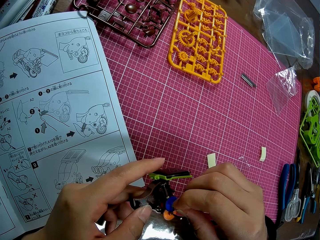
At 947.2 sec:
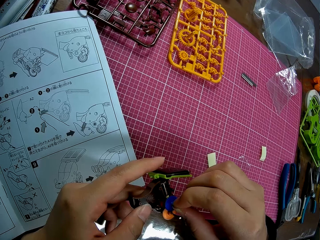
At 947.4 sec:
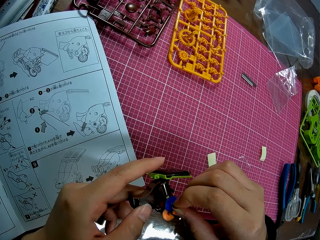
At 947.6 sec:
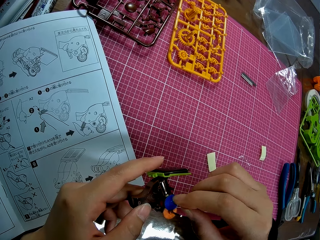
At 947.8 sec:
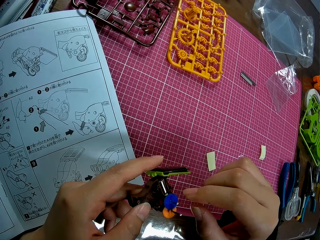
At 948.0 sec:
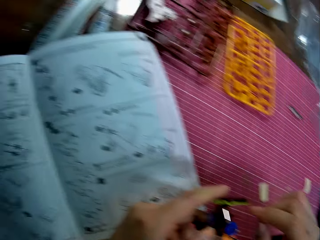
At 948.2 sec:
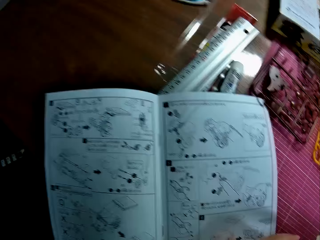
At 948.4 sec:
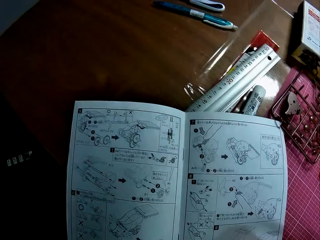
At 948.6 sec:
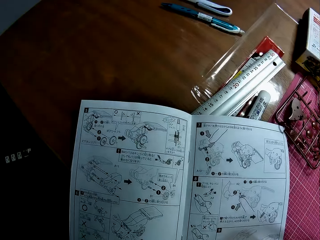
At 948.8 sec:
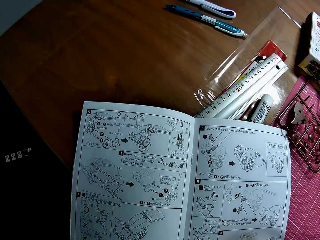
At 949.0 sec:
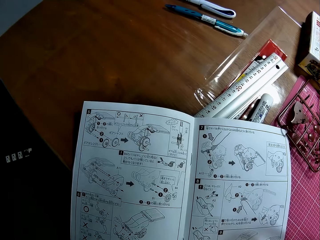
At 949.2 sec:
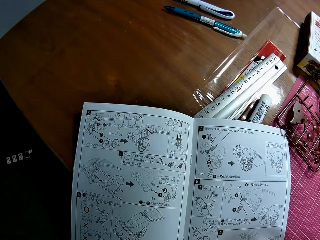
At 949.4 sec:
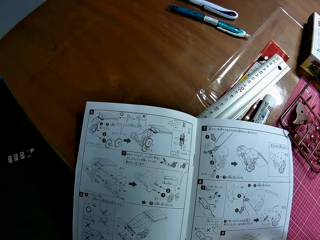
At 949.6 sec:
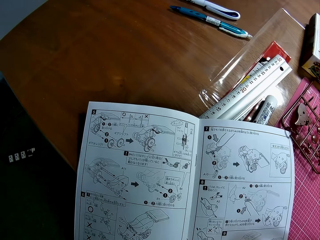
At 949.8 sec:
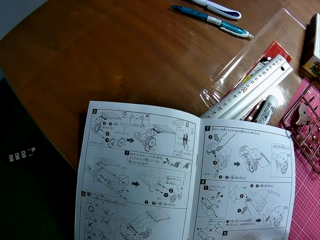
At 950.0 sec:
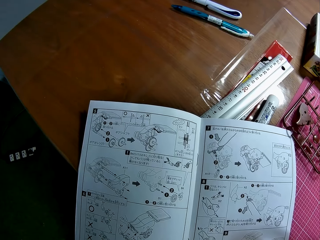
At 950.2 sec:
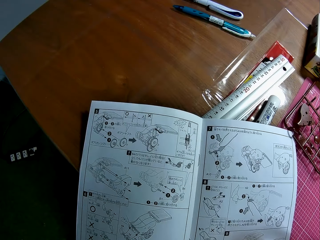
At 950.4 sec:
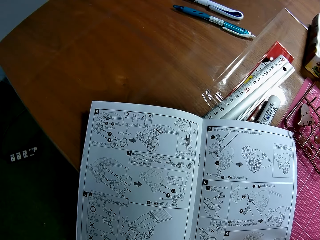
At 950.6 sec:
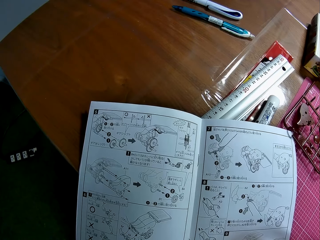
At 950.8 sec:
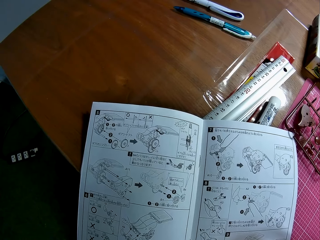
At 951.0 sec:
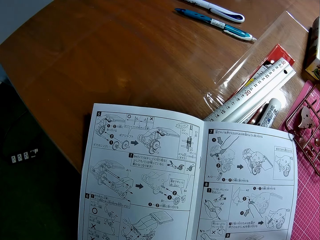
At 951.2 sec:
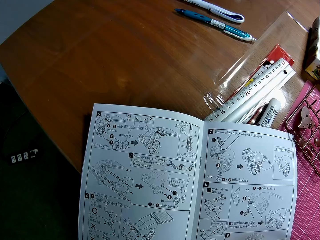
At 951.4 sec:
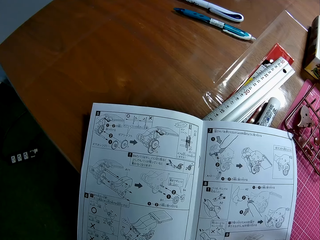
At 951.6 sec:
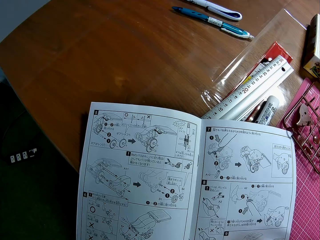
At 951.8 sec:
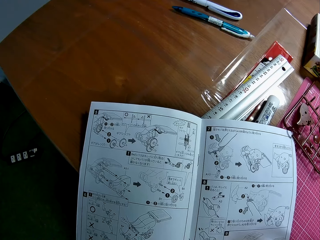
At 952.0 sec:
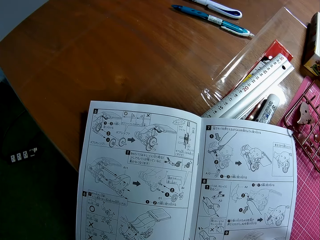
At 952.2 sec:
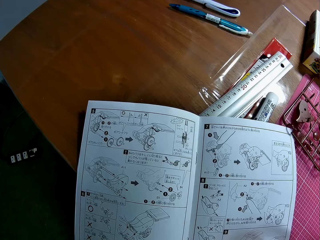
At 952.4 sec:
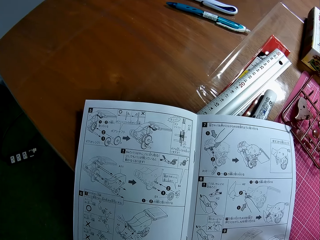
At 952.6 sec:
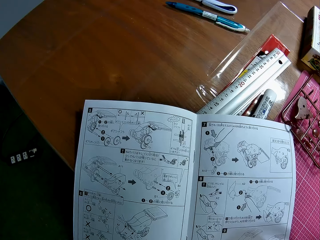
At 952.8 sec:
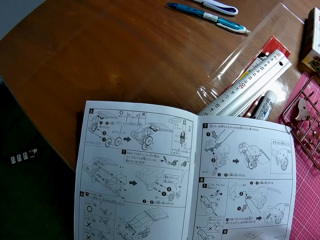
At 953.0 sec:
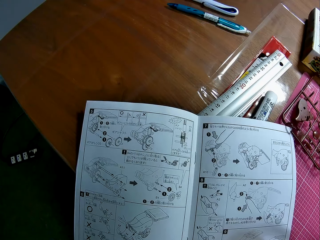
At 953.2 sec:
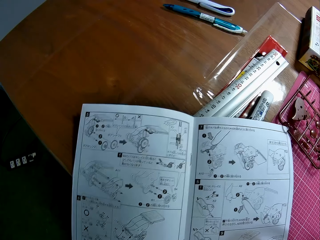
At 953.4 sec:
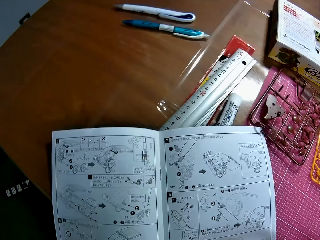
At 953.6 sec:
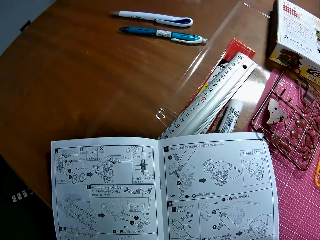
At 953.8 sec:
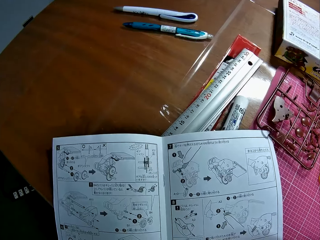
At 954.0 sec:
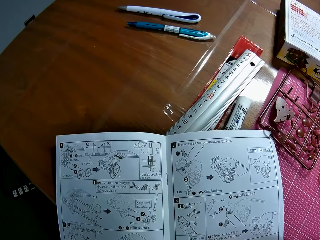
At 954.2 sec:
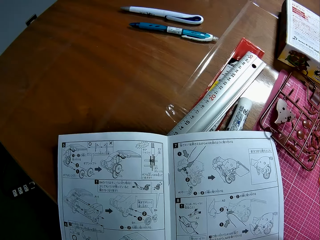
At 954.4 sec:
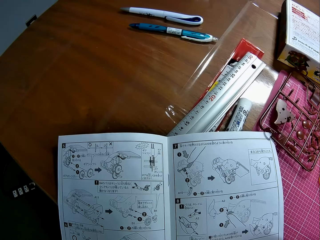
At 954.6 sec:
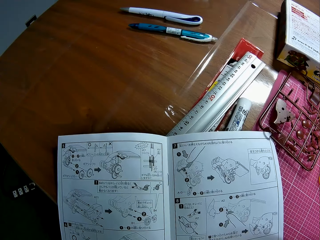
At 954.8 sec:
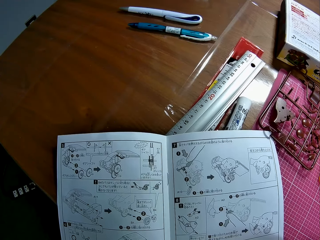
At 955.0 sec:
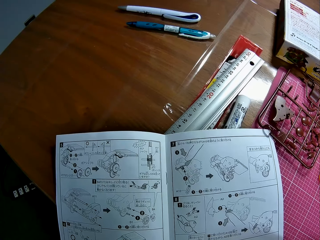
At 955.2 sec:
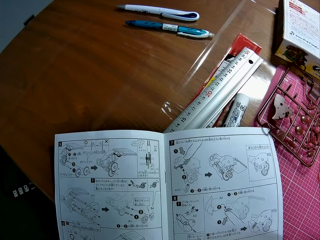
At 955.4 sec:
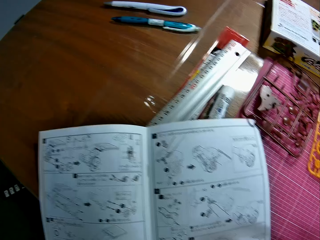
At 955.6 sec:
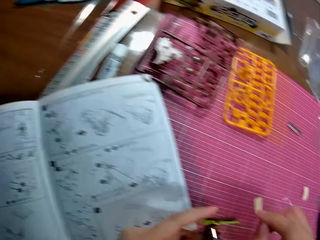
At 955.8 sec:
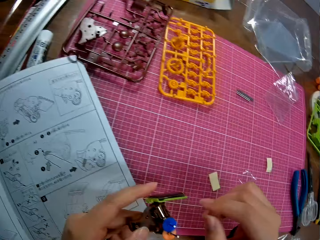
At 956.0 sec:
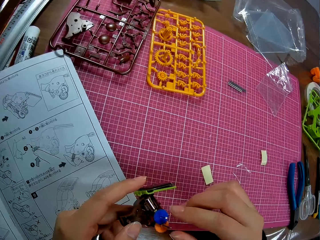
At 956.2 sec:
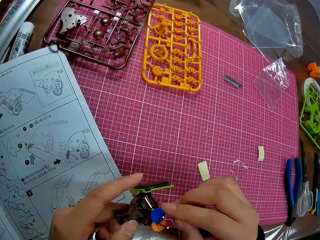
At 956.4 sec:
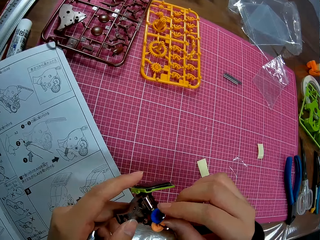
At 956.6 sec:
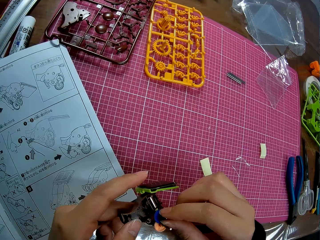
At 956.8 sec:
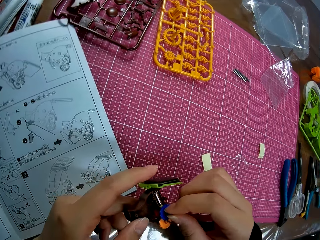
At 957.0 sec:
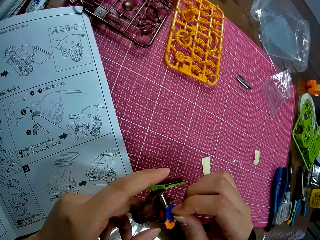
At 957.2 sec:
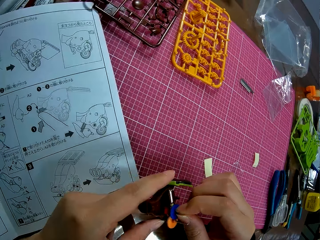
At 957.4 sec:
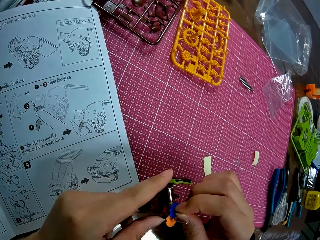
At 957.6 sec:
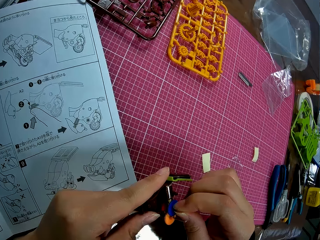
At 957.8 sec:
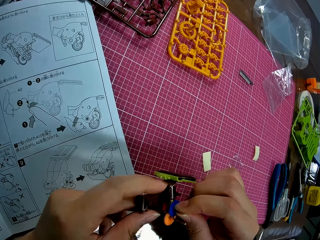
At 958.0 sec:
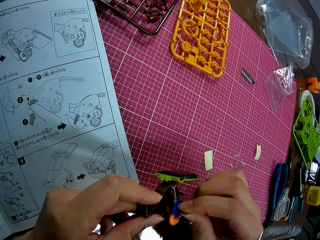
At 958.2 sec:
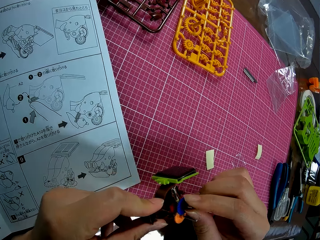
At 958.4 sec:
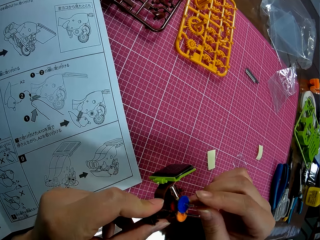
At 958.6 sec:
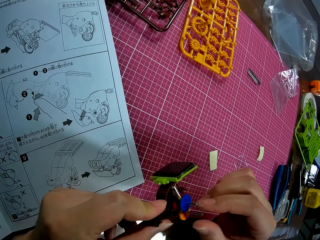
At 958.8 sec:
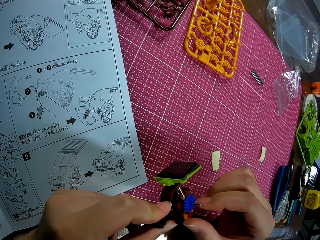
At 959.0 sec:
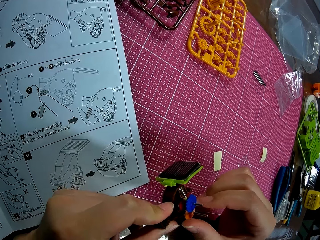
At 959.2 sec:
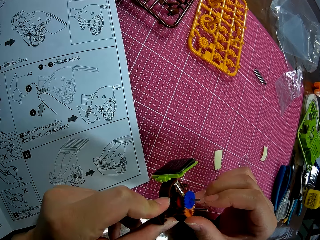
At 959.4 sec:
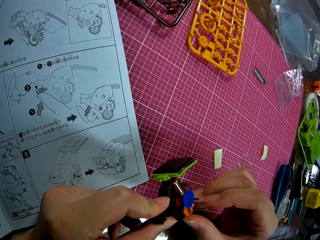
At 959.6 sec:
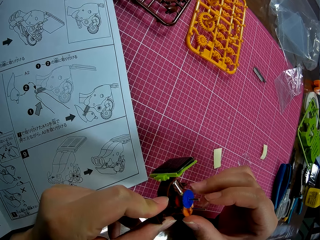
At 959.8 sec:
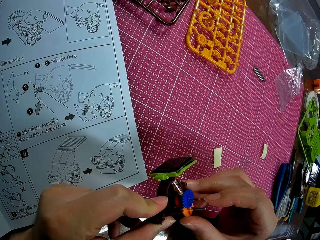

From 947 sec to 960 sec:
The camera wearer looks towards the instruction manual on the table briefly. He adjusts the mechanical model with his right hand. He holds the plastic gears.

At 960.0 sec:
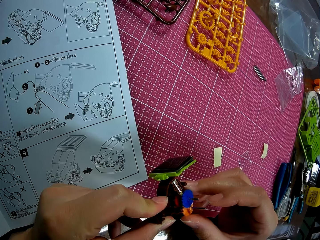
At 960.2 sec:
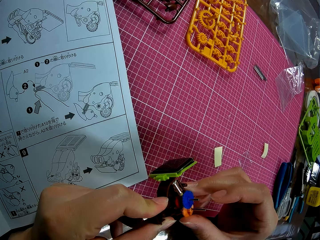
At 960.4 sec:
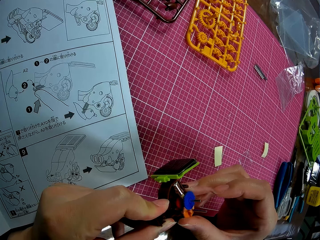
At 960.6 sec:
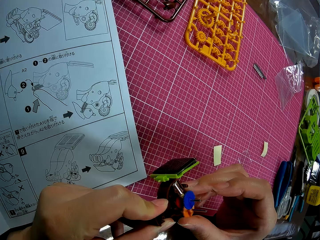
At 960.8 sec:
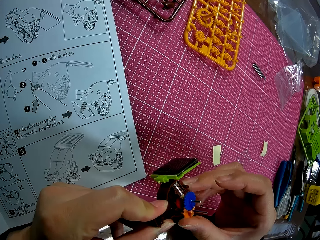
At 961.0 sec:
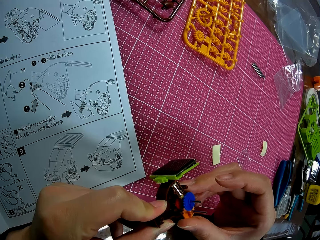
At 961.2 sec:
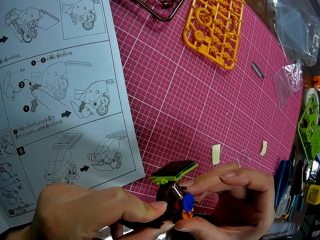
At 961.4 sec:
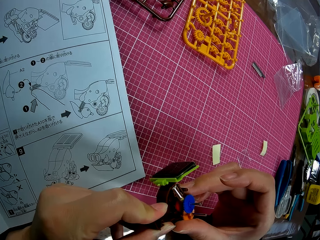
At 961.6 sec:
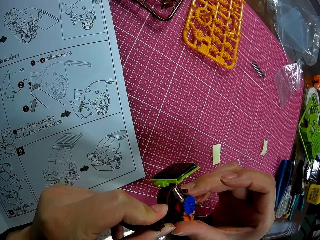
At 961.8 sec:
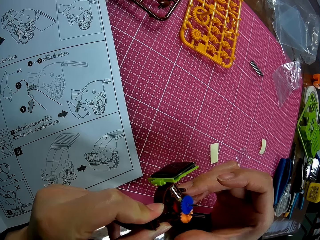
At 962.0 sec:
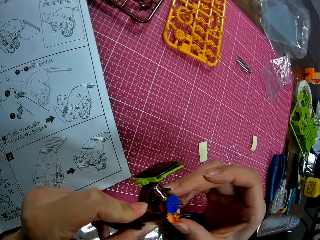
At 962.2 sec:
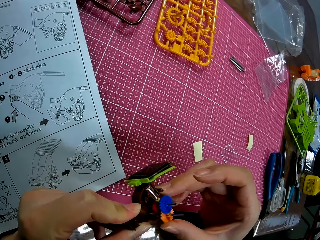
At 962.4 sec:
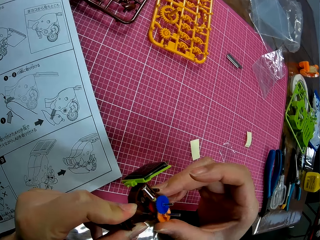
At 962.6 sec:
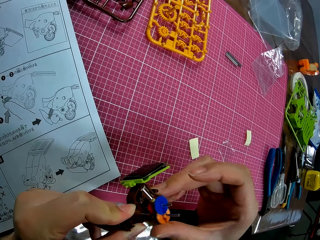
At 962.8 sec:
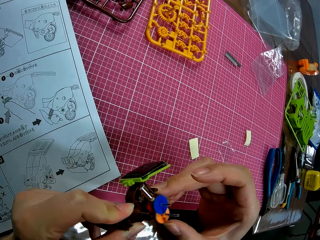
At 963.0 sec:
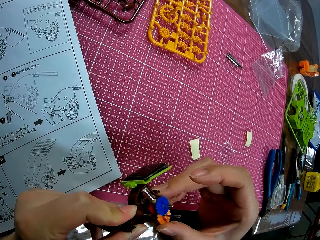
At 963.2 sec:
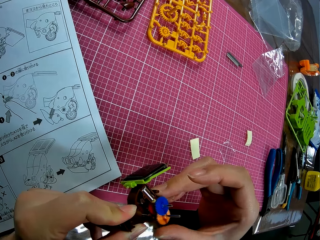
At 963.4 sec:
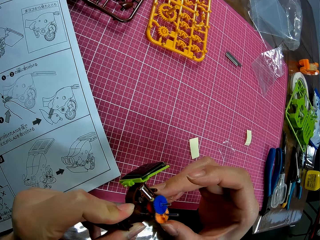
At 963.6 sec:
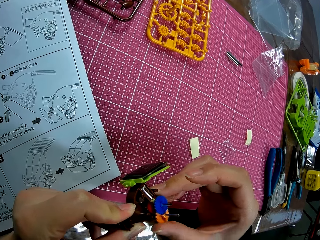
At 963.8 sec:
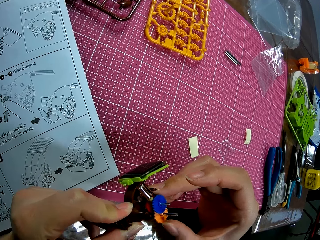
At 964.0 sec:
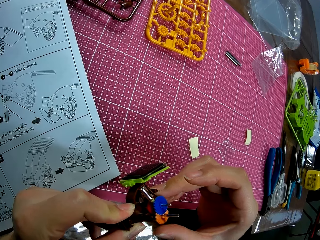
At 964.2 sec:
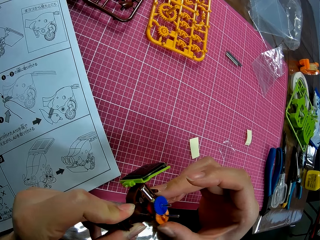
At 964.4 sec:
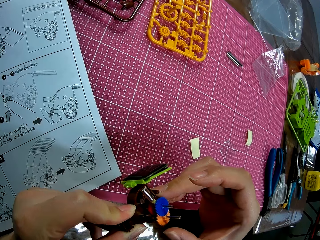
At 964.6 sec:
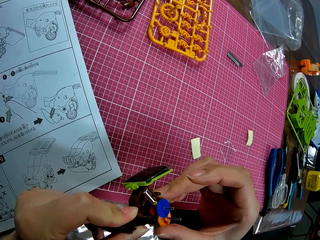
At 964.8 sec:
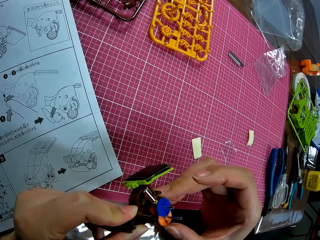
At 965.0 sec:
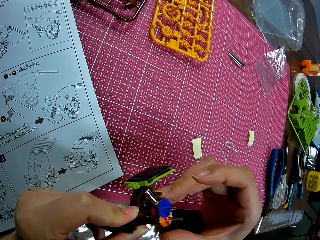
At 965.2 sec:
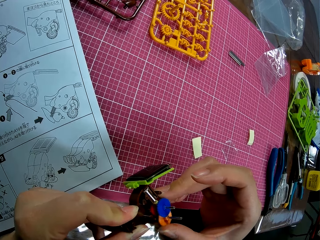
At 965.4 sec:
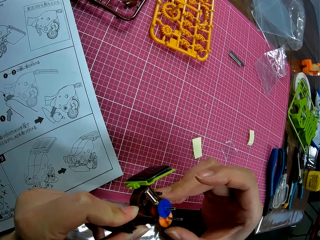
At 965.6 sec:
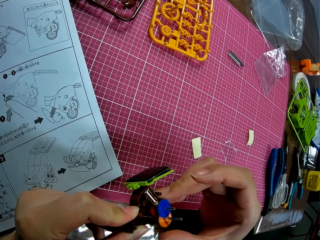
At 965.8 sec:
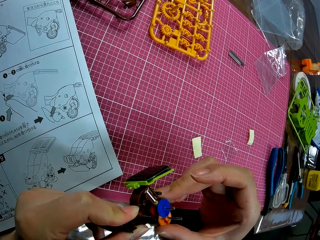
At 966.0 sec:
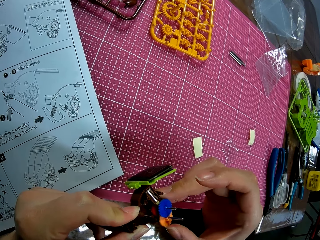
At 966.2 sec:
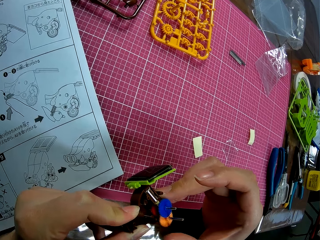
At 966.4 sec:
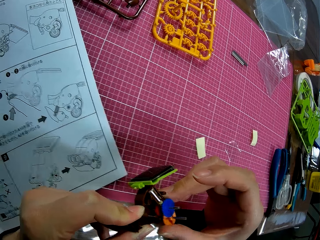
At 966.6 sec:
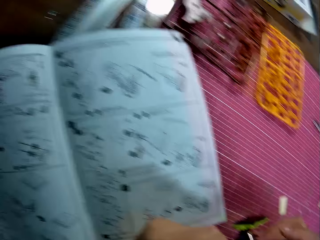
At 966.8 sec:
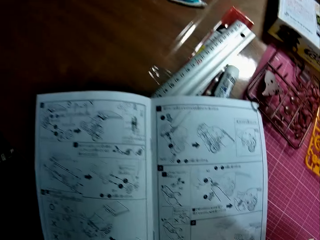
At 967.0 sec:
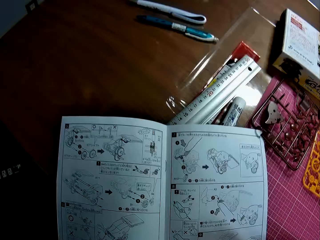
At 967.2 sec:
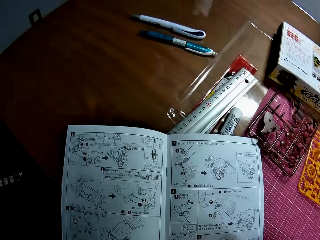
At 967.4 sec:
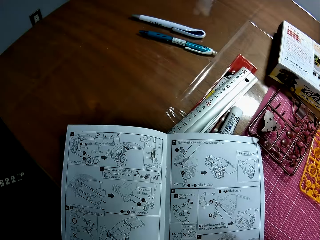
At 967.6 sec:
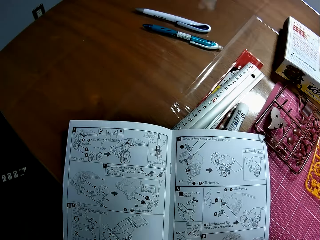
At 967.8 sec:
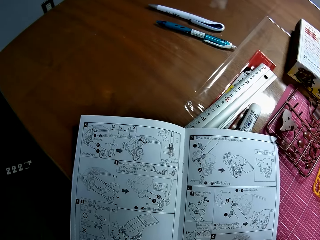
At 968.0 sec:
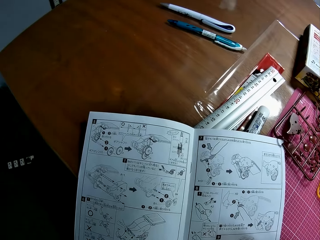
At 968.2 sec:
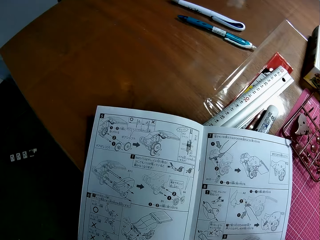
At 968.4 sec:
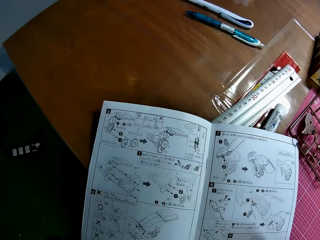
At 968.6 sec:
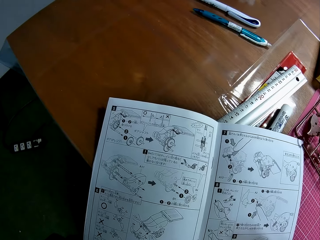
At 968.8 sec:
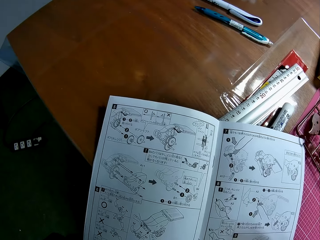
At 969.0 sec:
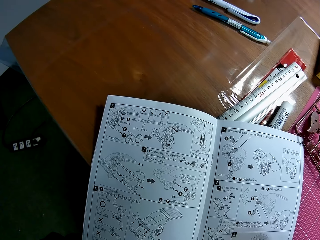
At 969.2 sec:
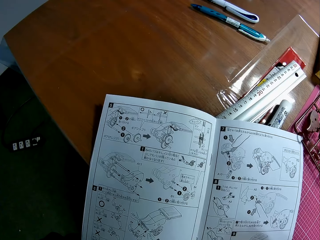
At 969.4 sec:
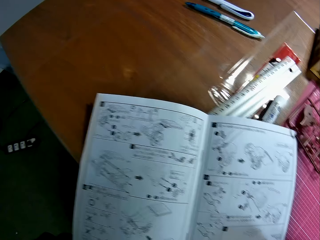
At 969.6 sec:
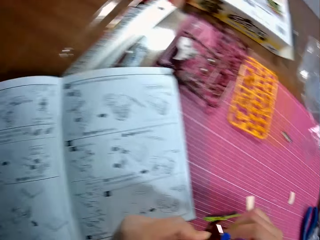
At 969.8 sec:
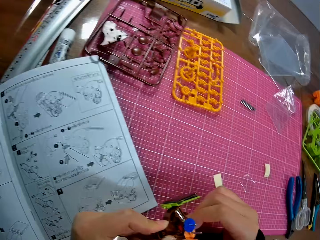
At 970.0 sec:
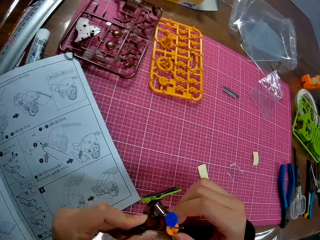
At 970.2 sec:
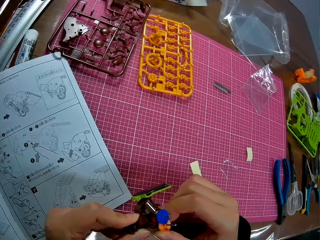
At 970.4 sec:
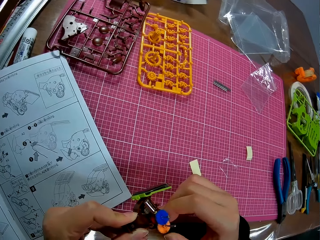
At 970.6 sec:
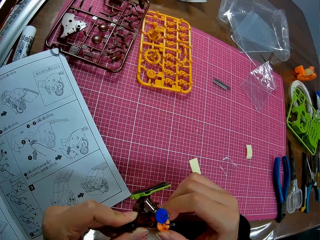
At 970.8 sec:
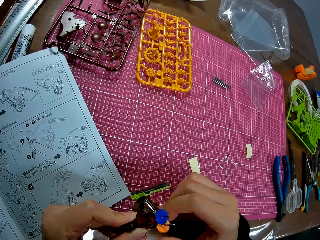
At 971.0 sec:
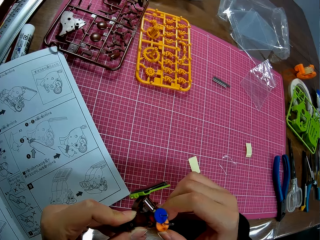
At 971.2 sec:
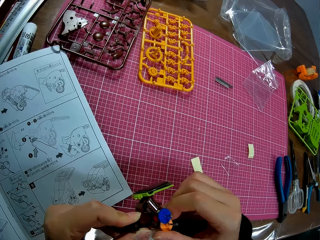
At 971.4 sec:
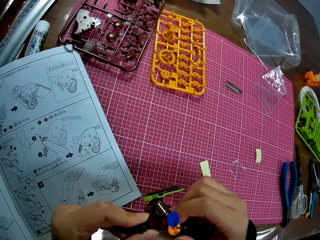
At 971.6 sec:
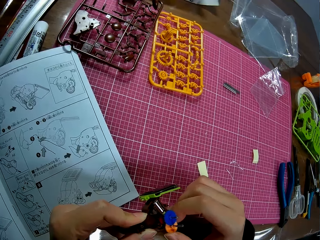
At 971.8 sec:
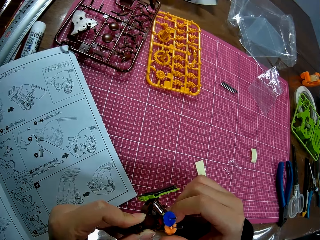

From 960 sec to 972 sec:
The camera wearer rotates the plastic gears. He looks towards the instruction manual on the table briefly. He continues adjusting the mechanical model with his right hand. He rotates the plastic gears.
